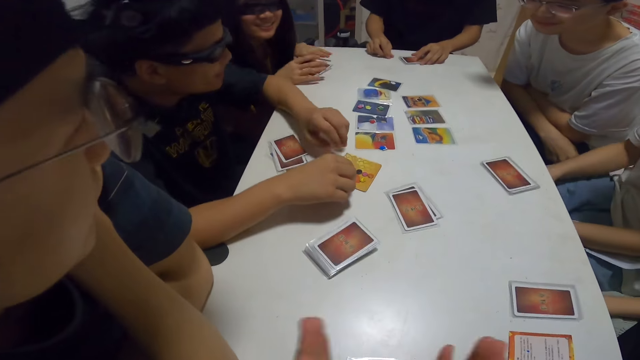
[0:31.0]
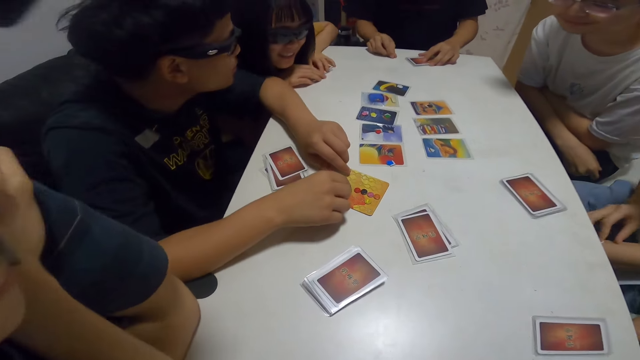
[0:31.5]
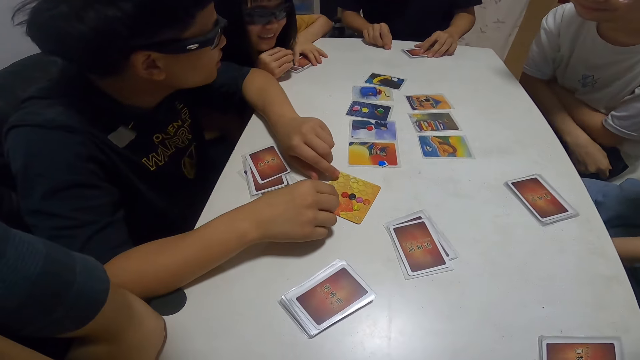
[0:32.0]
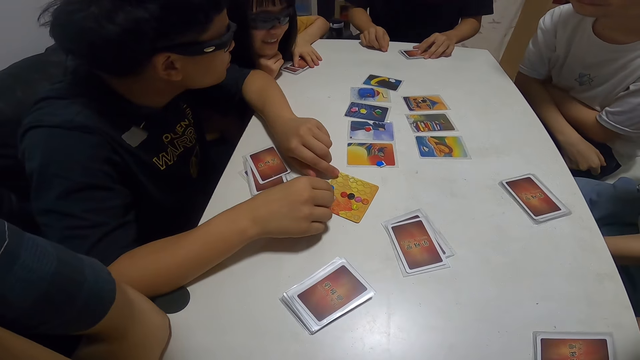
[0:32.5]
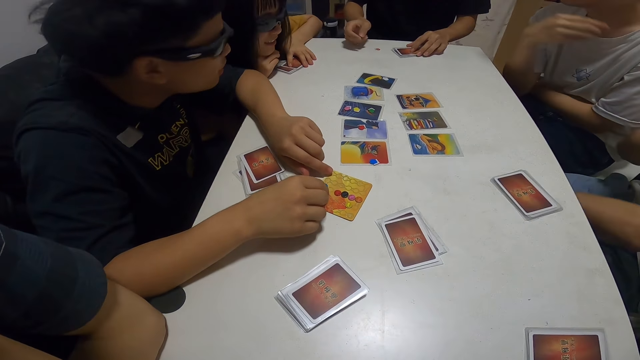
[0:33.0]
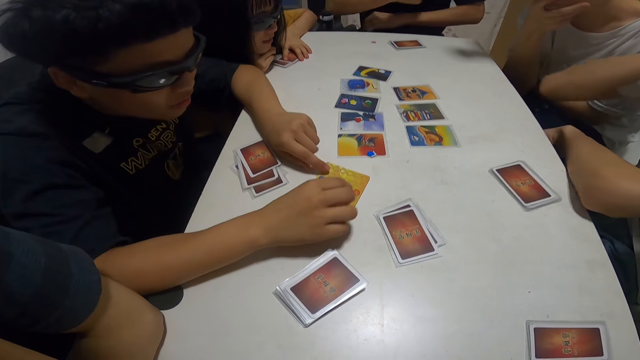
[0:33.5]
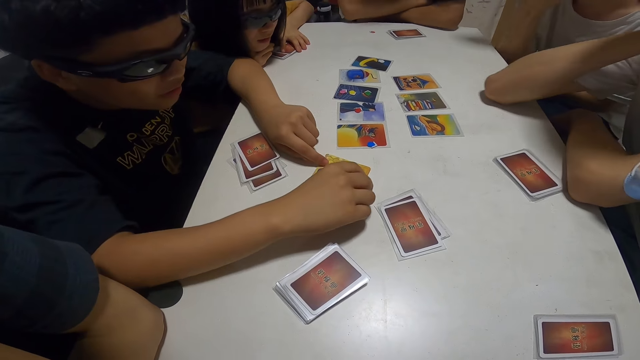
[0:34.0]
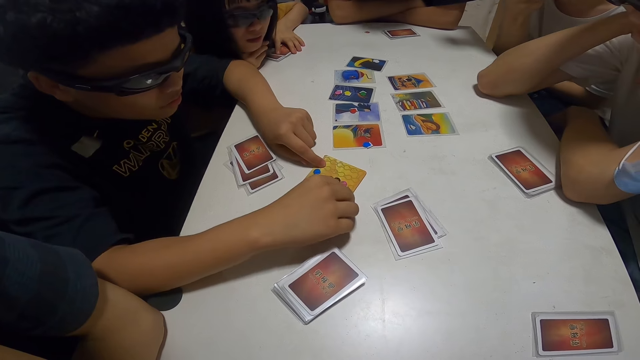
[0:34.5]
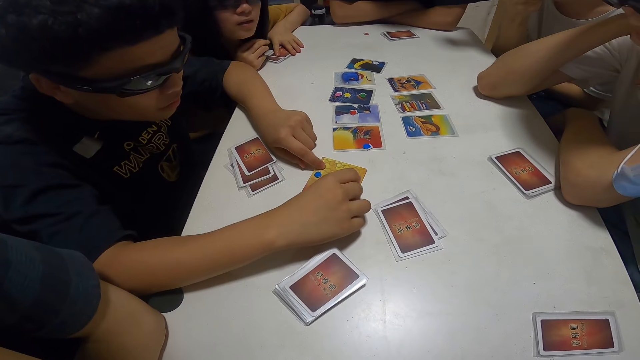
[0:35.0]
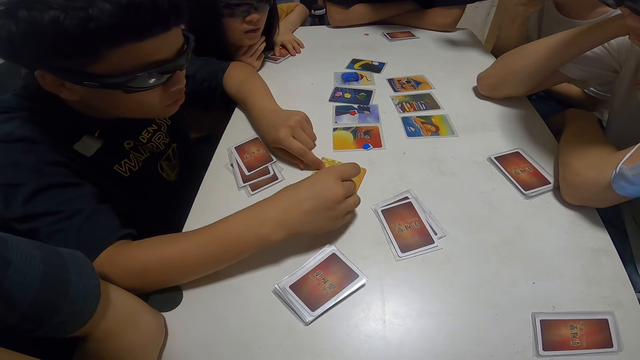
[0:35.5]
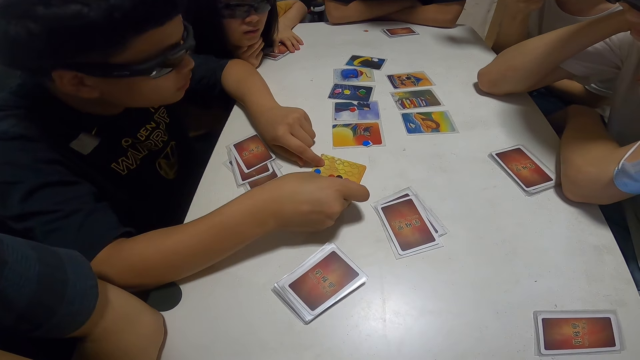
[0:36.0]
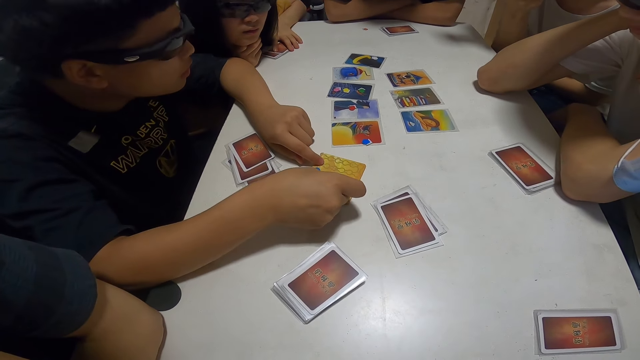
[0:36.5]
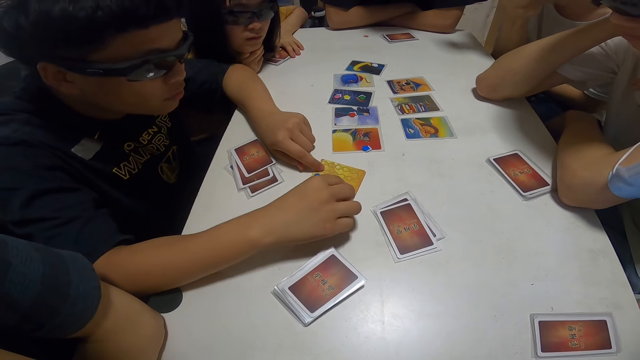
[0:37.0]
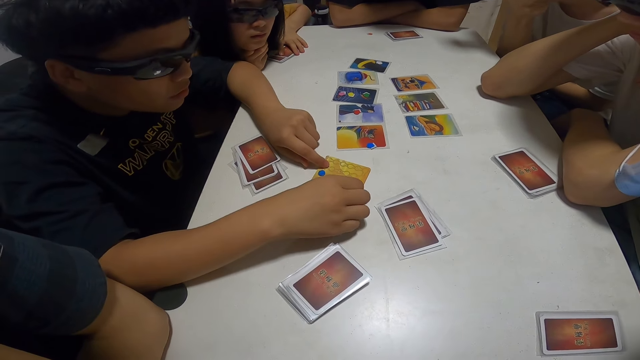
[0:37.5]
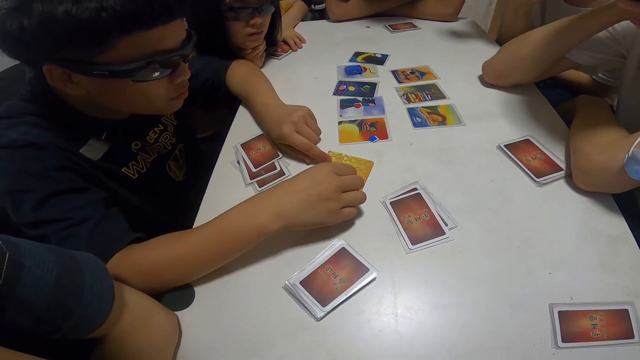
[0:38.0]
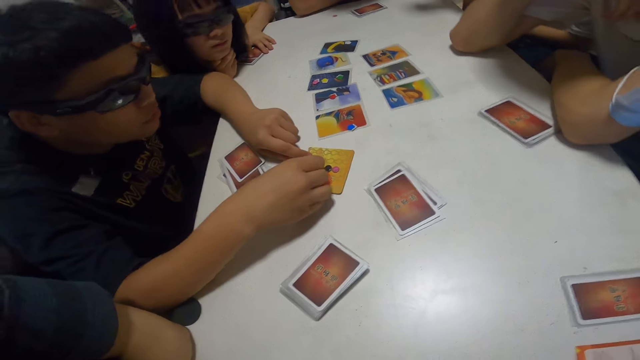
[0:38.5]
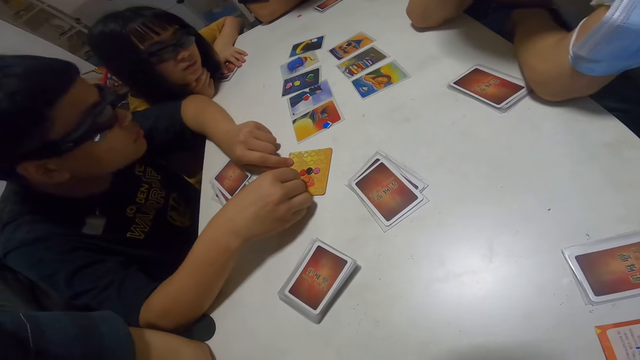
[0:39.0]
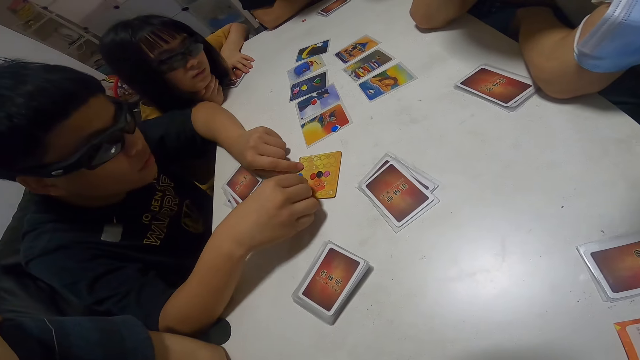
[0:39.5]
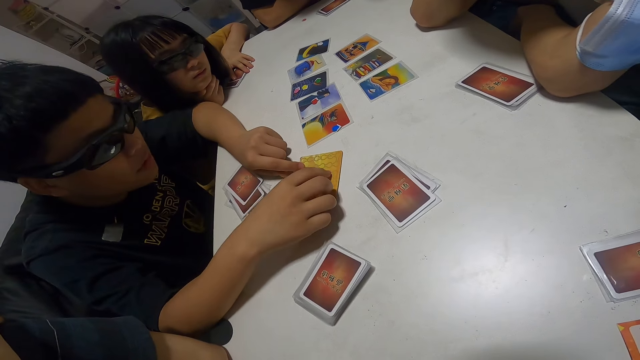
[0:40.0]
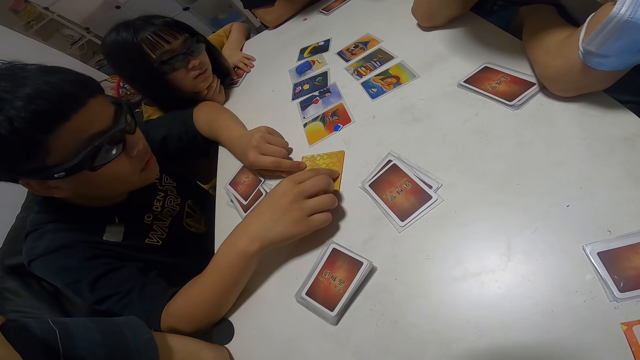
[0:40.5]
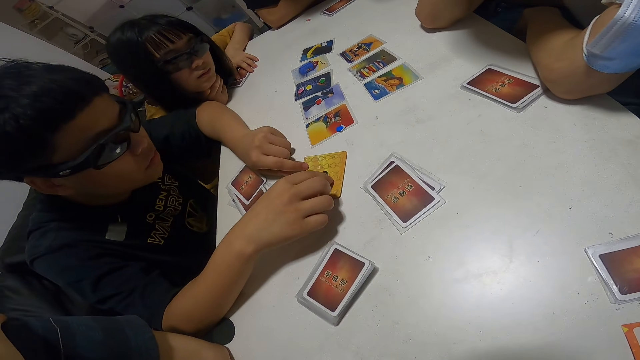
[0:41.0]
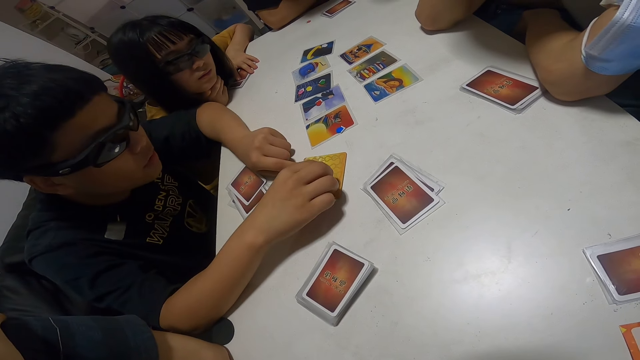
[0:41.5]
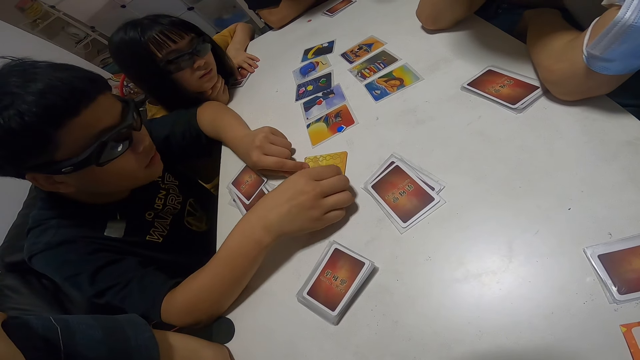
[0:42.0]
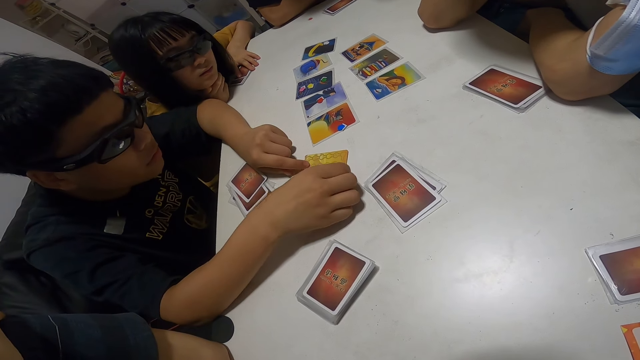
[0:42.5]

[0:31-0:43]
A man touches the card on the table with his hands. The camera wearer looks at a person talk.

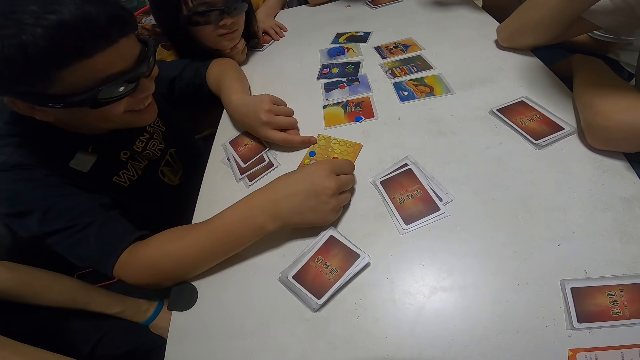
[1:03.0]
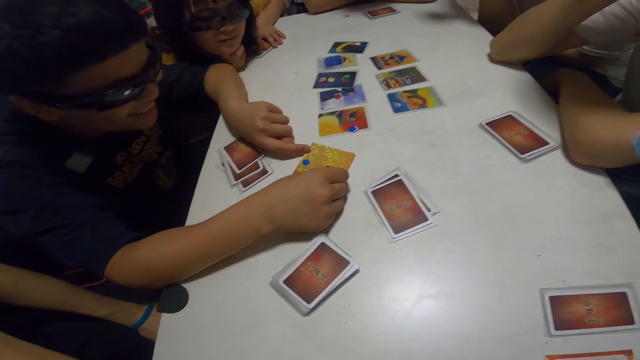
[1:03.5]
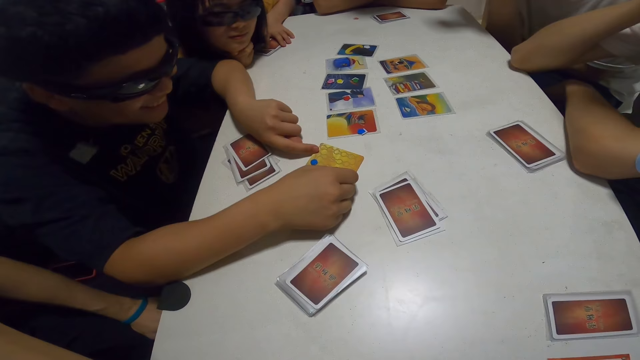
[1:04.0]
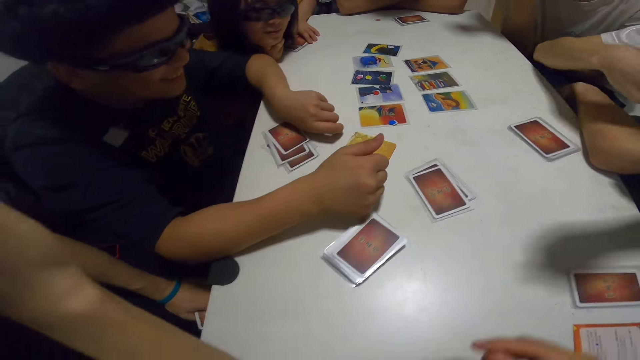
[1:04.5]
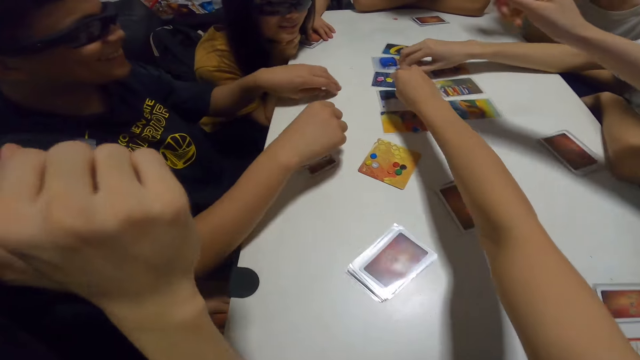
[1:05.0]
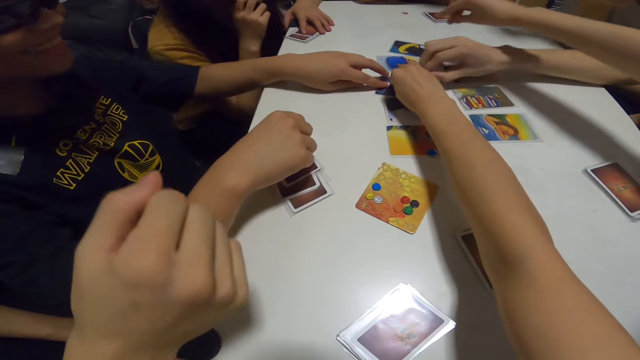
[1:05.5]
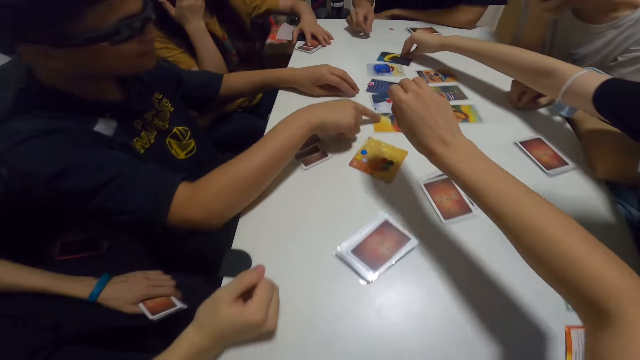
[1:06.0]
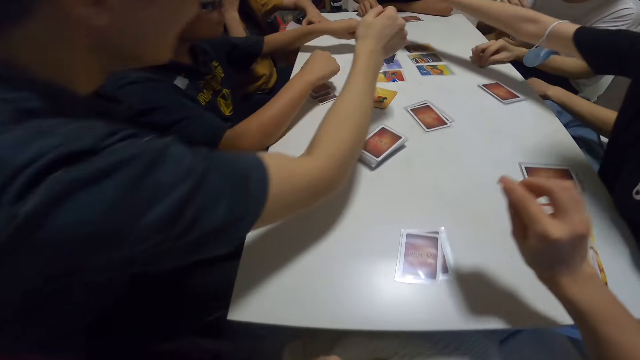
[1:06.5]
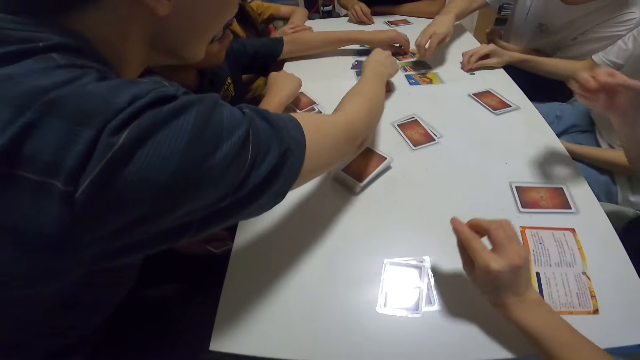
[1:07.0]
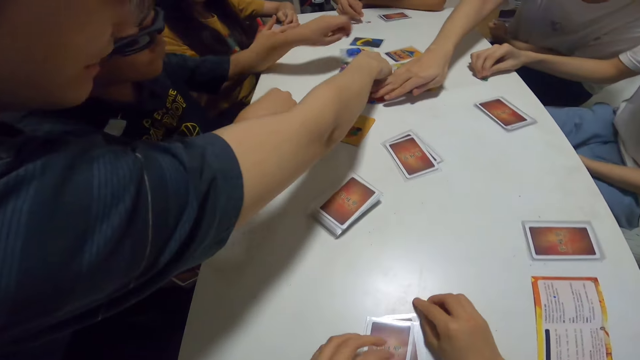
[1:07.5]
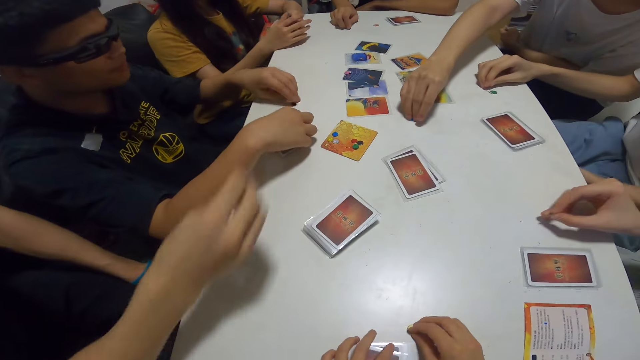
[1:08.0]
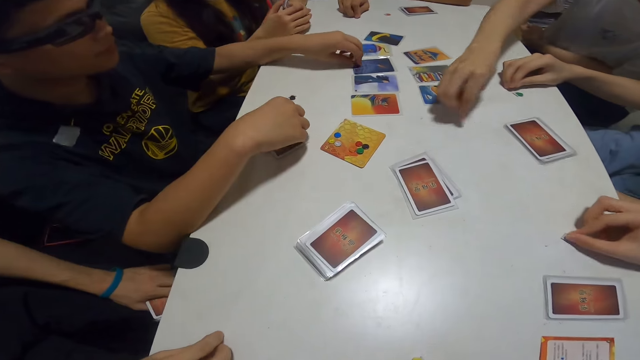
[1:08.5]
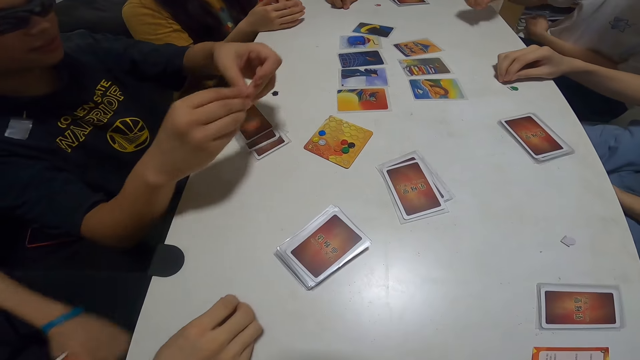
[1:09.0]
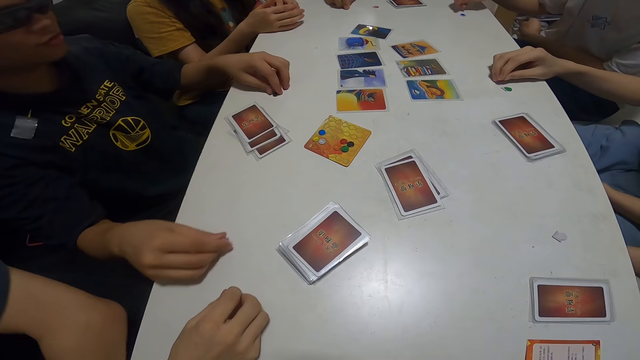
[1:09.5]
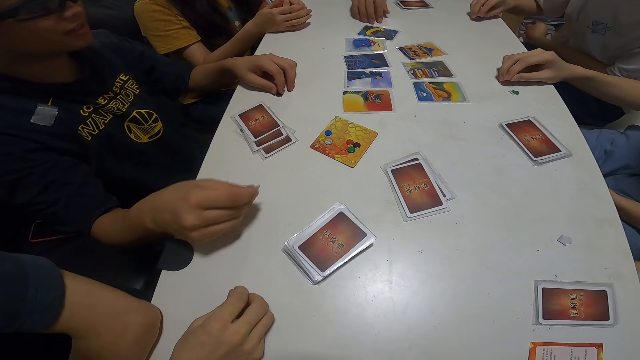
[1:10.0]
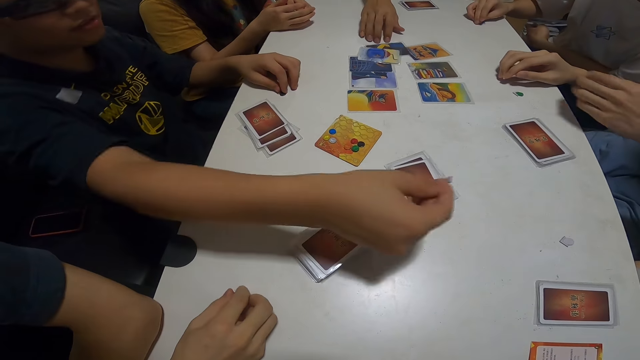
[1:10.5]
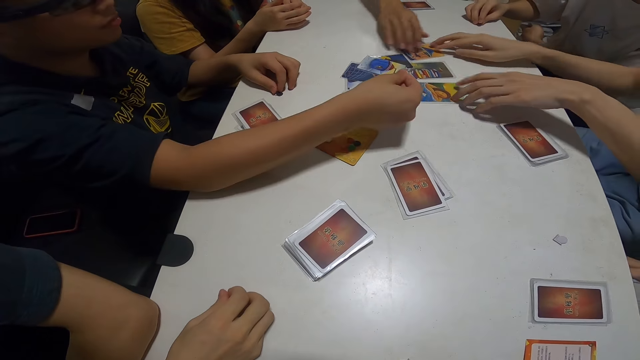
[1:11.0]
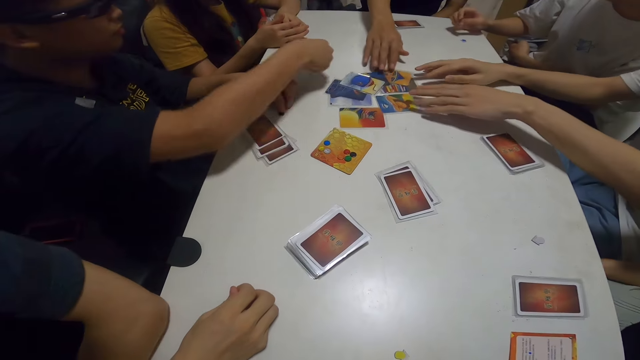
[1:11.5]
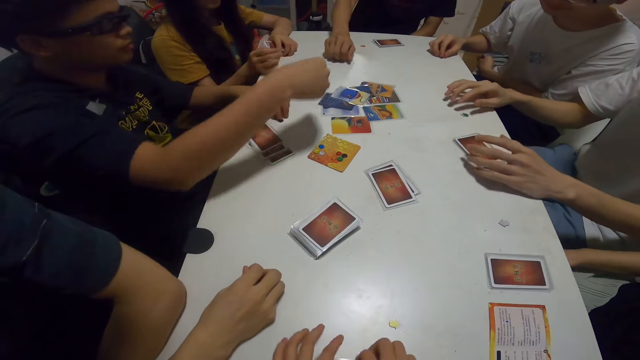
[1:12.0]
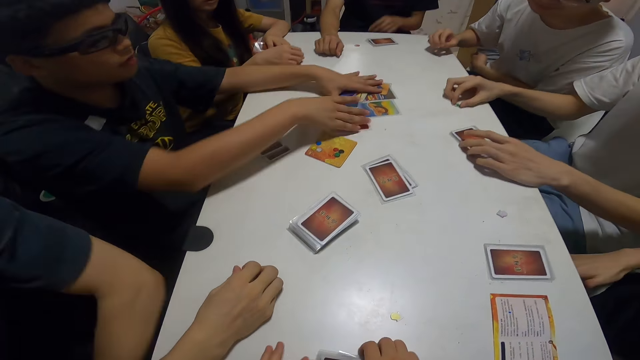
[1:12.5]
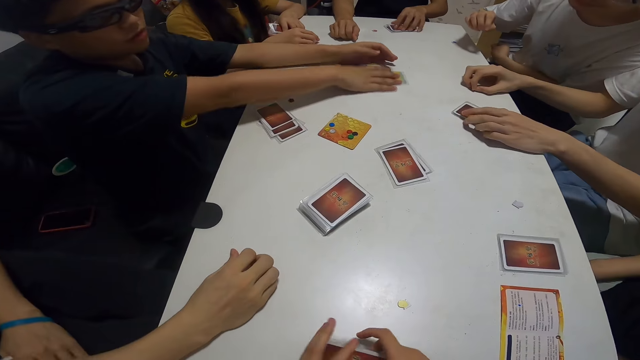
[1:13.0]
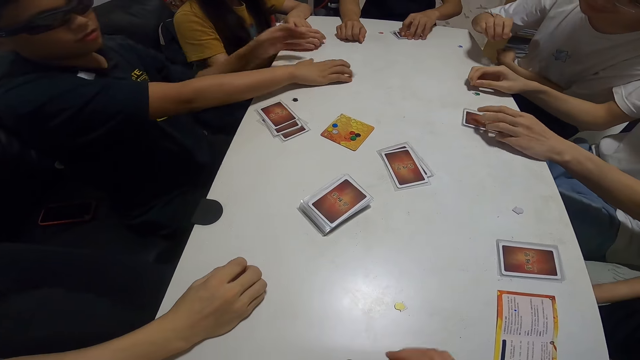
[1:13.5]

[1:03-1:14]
The camera wearer touches the card on the table with her hand. A man touches the card on the table with his hand. Another man touches the card on the table with his hand. Another man touches the card on the table with his hands. A woman touches the card on the table with her hand. Another woman touches the card on the table with her hand. Another man touches the card on the table with his hand. The camera wearer looks at the cards. Another man gathers the card on the table with his hands.
